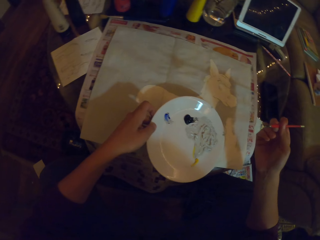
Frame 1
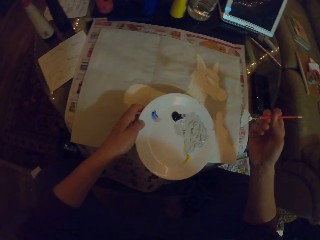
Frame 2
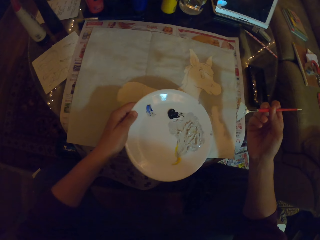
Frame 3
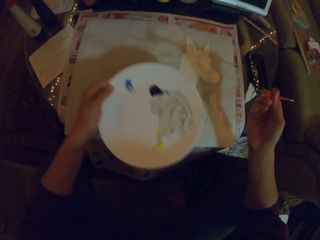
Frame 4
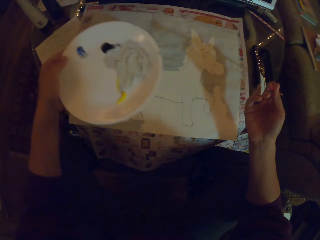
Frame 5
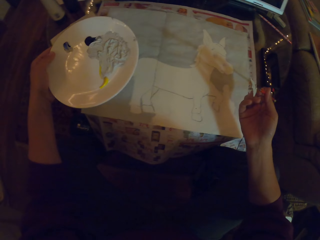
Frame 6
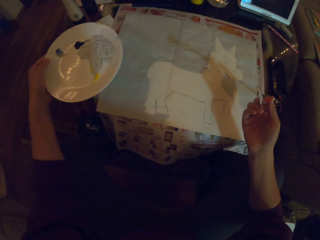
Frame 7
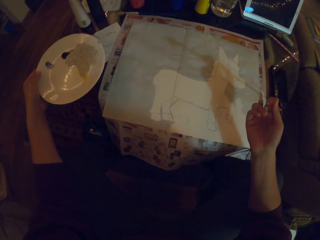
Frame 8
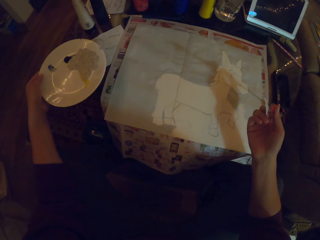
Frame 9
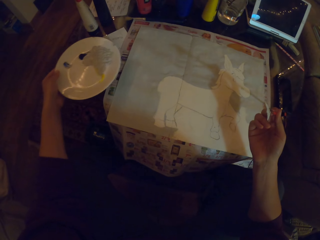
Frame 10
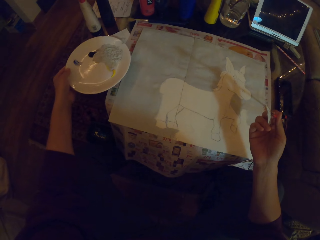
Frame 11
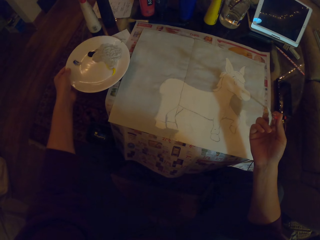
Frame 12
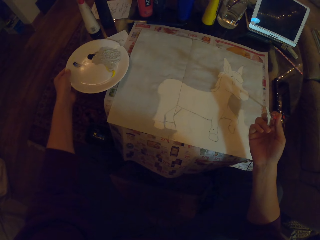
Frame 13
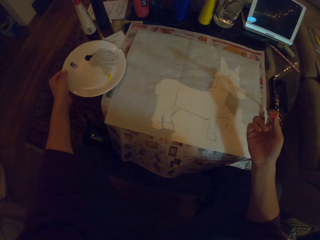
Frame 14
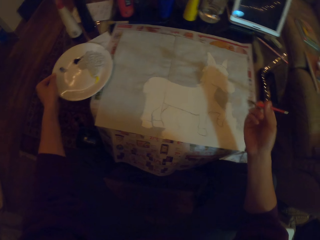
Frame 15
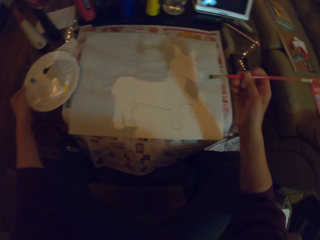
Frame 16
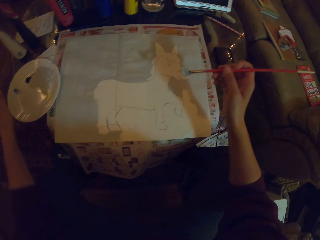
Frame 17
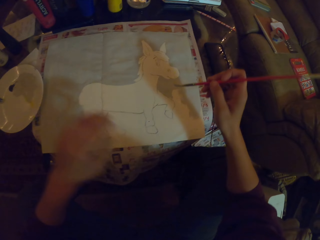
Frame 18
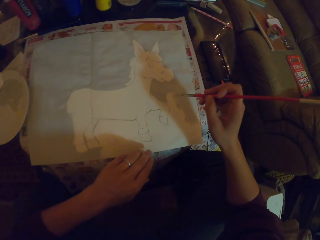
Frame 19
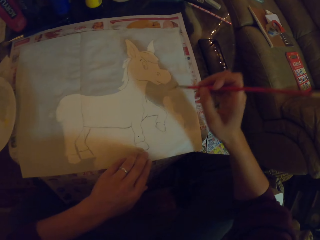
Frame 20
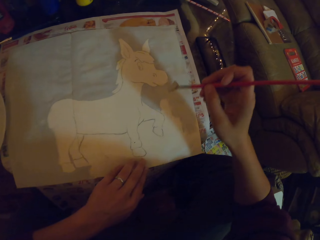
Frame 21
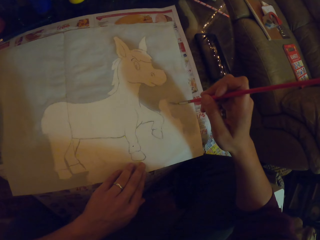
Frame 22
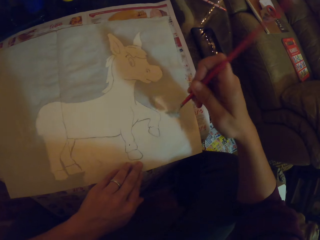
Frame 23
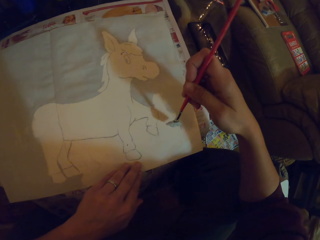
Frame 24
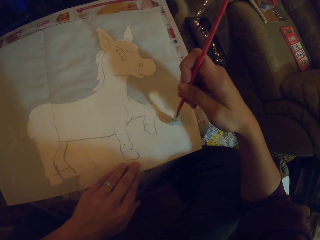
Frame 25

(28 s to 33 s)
The camera wearer puts the plate on the table. They paint the drawing.

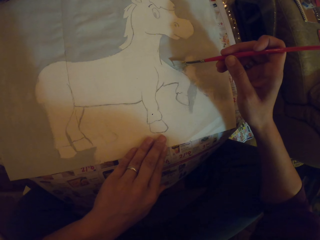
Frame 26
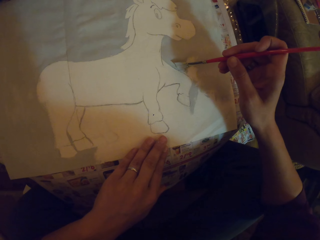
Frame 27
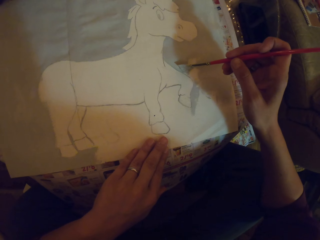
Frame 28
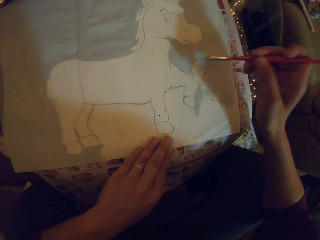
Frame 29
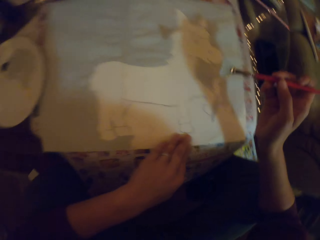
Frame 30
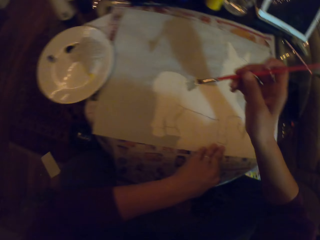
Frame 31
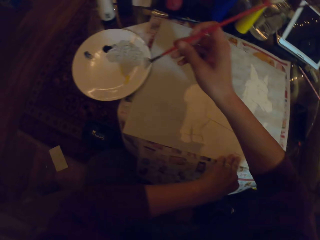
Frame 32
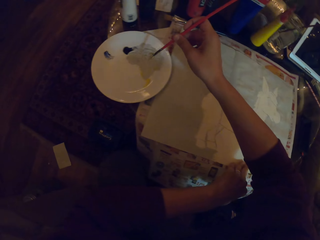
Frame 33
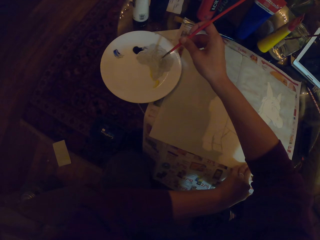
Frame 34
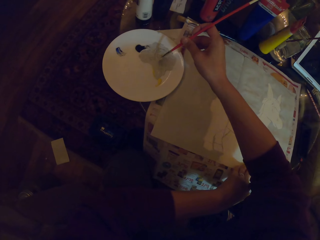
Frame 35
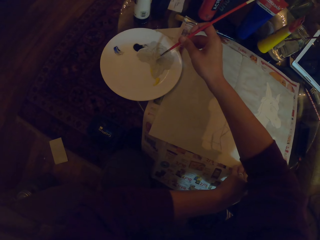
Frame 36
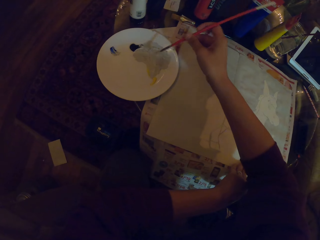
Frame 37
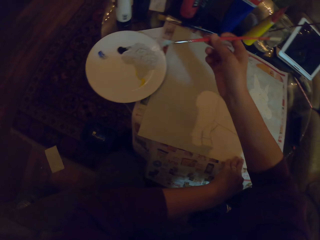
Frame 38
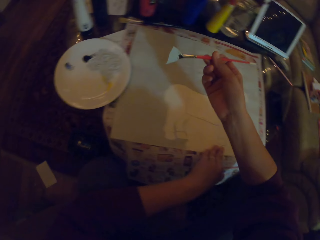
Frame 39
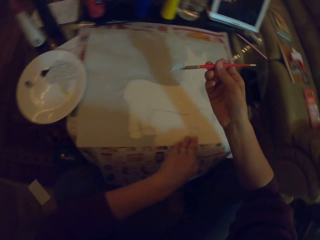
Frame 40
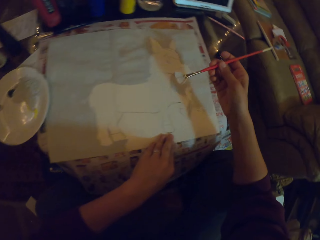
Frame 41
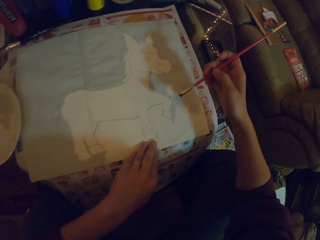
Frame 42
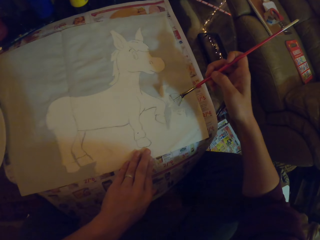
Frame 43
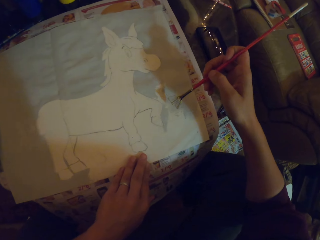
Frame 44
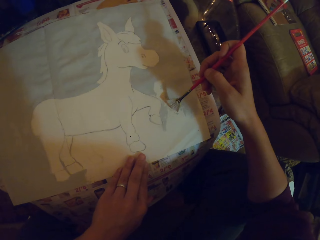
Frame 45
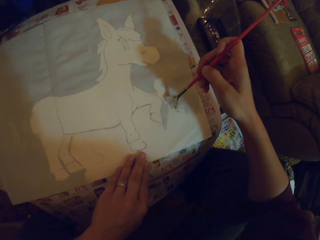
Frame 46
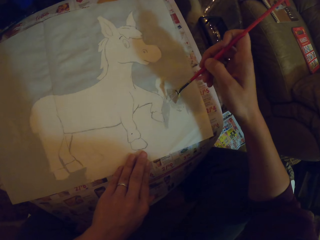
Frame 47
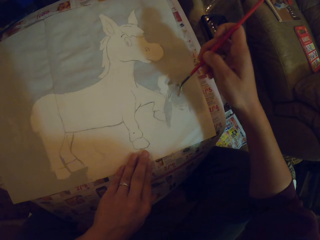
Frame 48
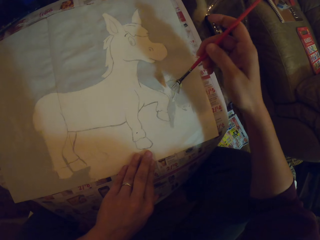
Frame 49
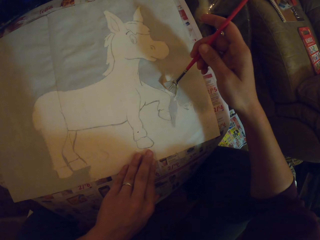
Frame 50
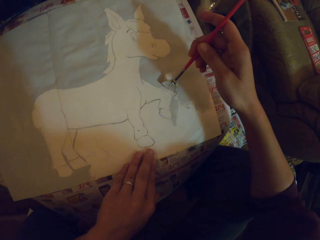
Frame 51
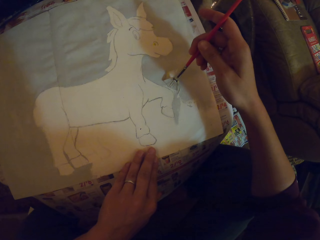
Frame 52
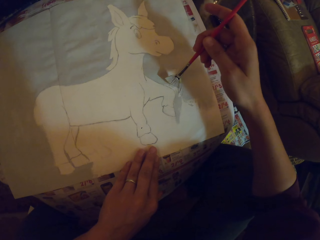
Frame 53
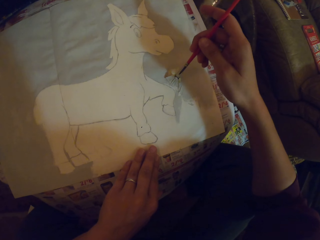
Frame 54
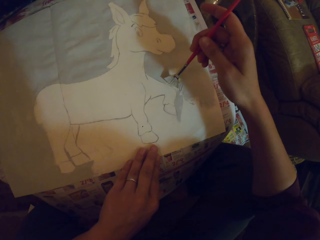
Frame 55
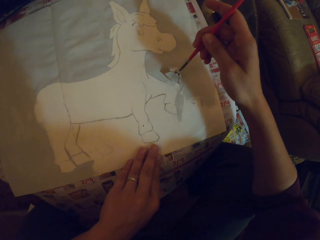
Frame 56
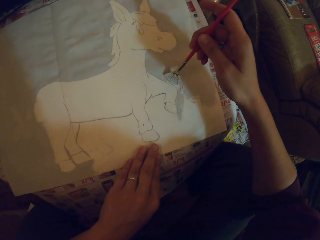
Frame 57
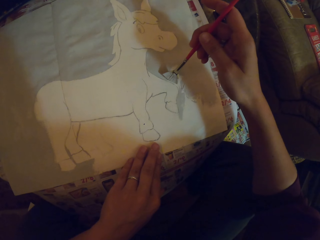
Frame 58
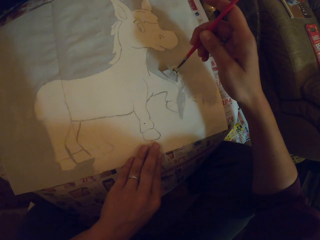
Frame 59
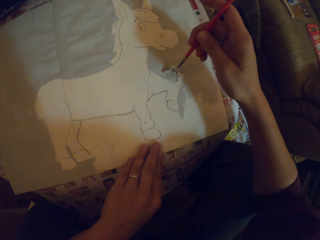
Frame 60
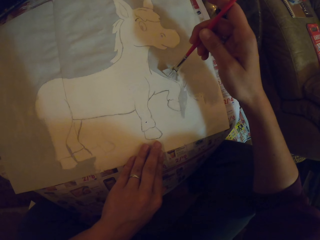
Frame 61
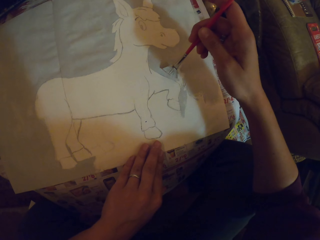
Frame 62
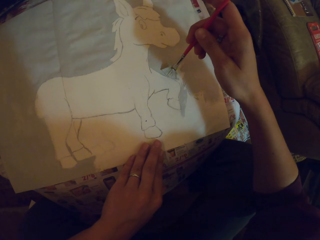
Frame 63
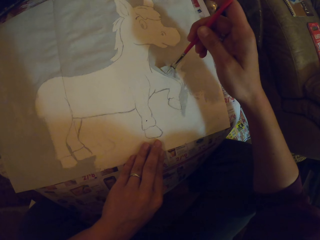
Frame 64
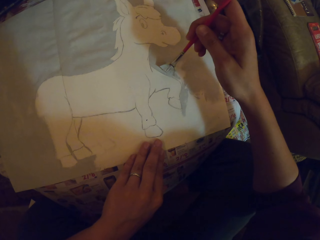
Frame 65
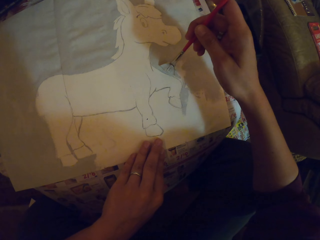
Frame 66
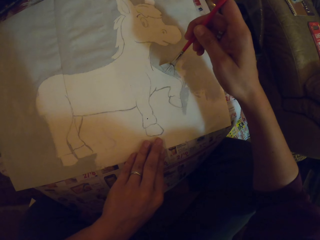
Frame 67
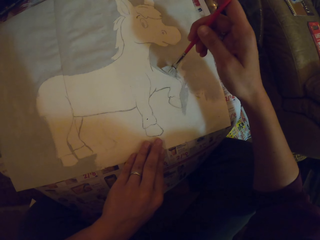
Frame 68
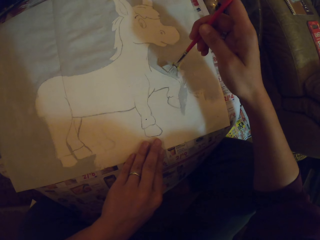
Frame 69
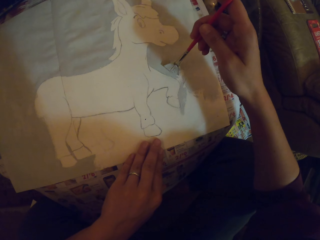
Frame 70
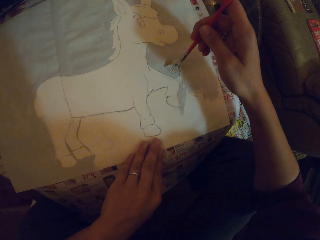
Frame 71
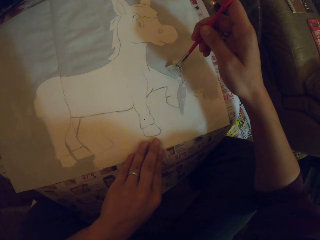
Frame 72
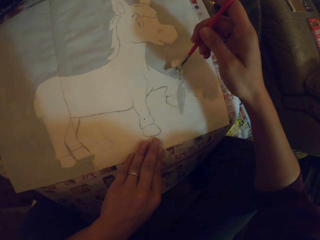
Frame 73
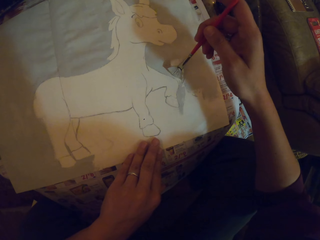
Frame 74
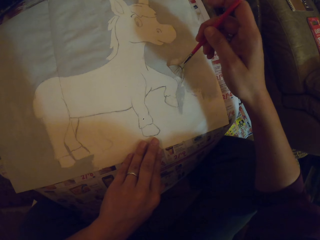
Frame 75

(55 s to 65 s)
The camera wearer takes the paint on the plate with the paint brush. They paint on the paper with the paint brush.

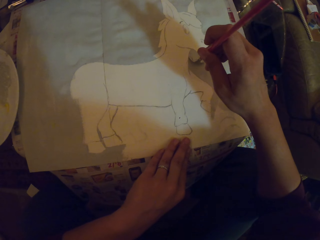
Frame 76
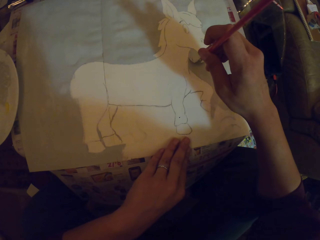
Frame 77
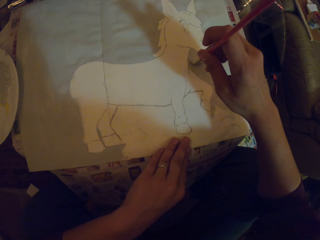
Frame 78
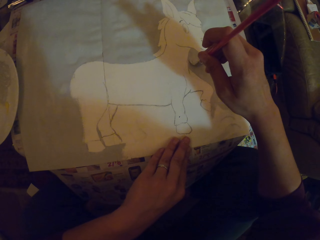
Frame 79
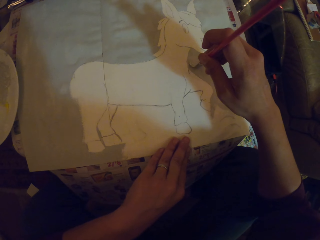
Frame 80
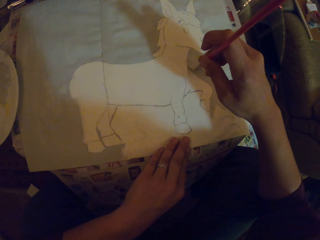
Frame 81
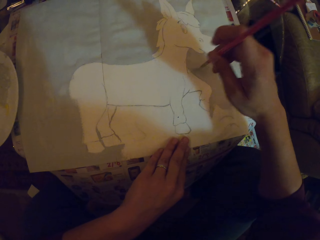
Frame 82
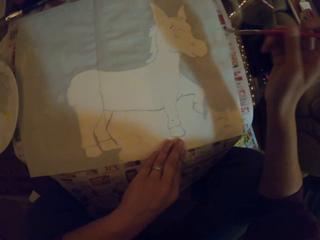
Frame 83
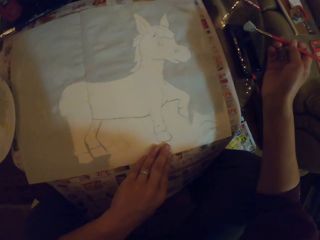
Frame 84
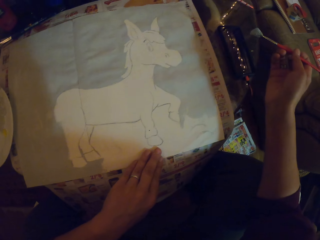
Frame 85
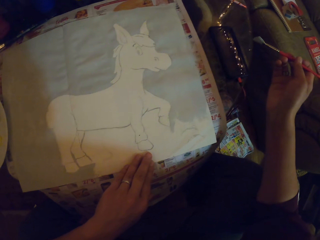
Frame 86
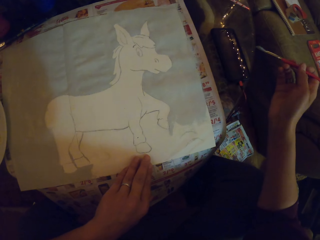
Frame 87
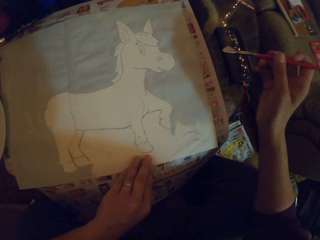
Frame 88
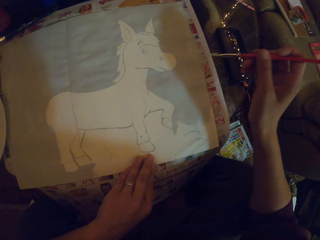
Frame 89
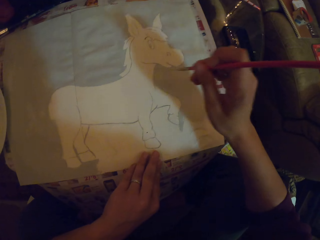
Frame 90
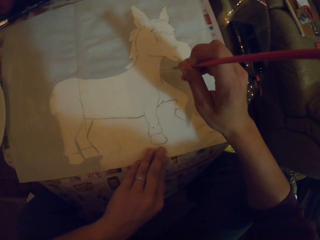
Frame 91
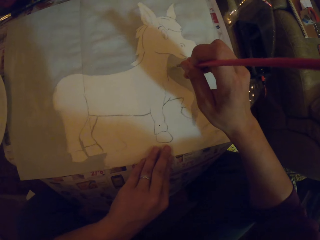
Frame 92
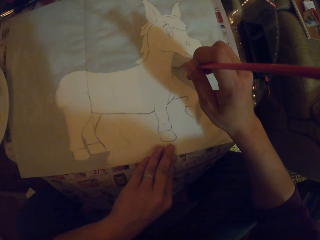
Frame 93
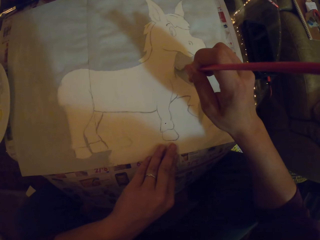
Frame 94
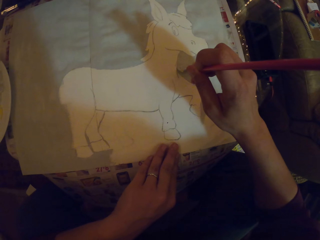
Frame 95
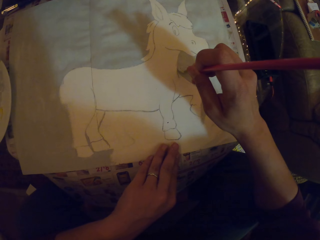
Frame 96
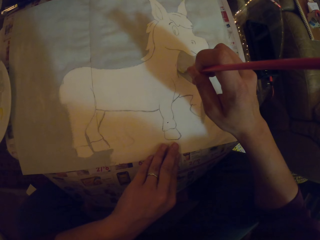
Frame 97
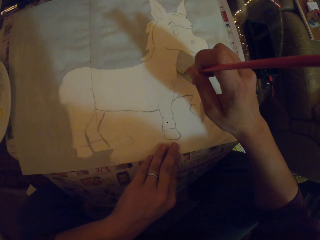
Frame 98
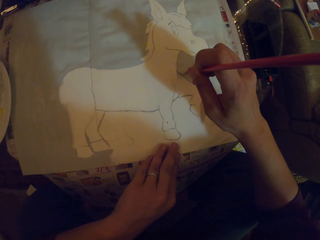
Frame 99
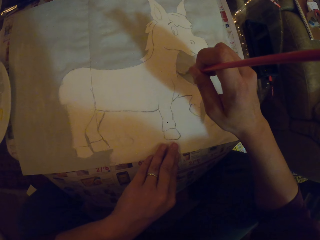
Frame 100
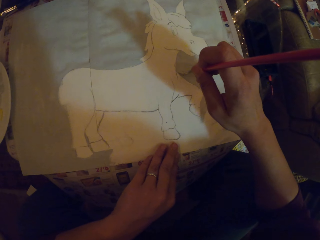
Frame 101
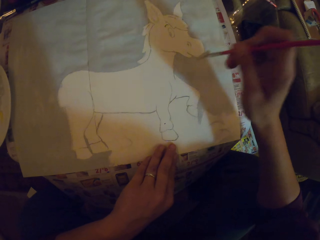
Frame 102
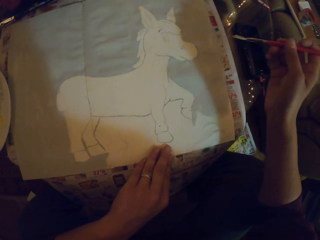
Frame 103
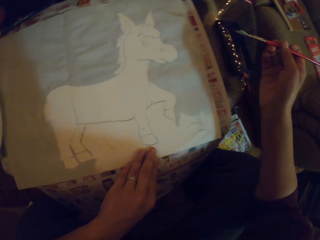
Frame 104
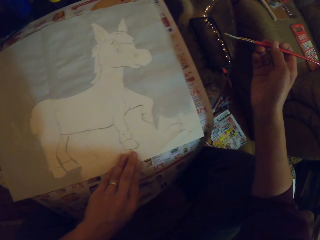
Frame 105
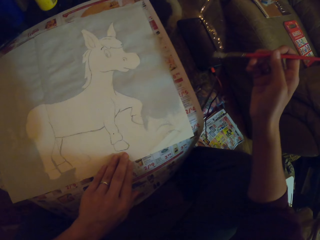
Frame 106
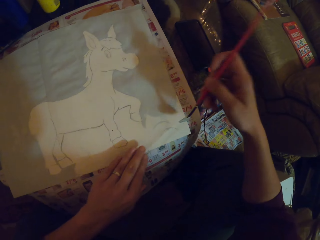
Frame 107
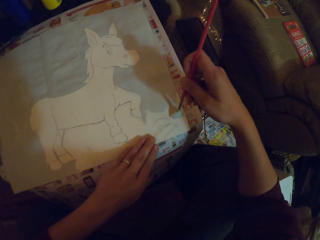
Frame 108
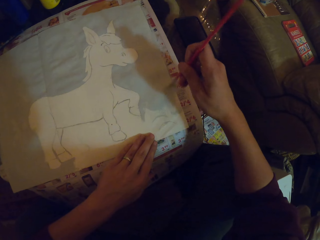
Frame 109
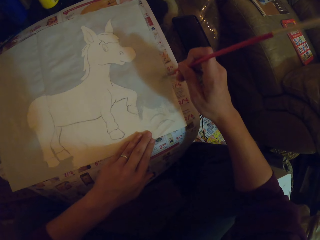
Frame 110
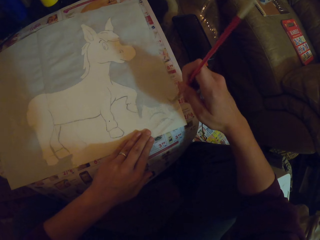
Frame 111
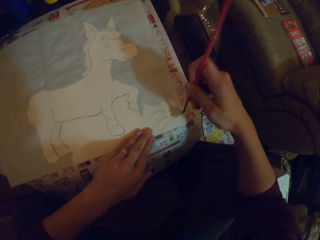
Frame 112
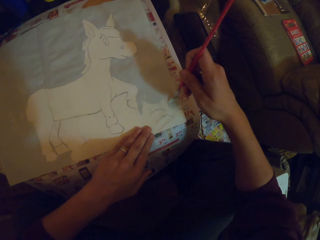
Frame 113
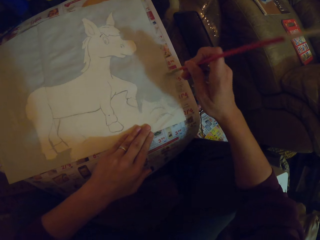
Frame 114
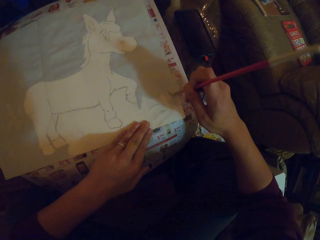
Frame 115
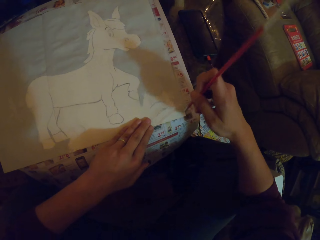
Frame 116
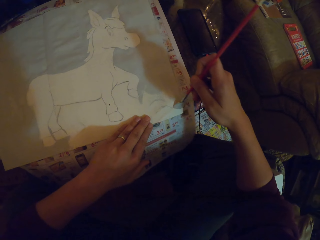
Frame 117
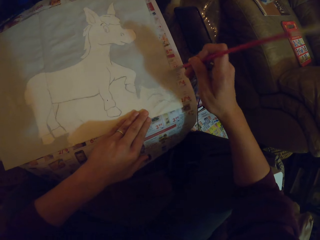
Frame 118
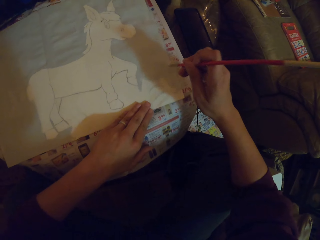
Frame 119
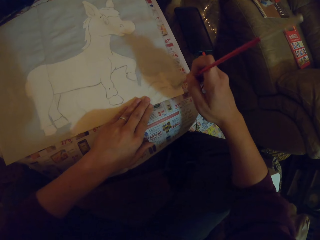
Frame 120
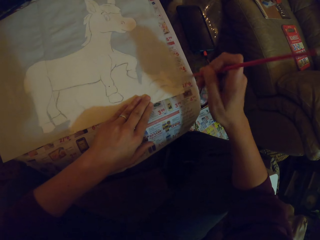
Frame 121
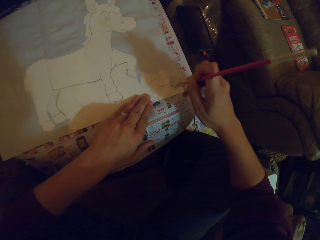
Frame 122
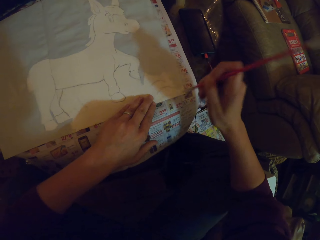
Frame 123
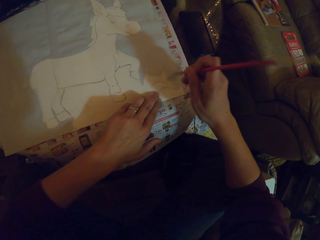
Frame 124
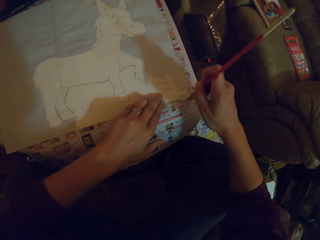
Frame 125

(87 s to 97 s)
The camera wearer looks at the drawing. They paint the drawing. They look at the drawing. They paint the drawing.
